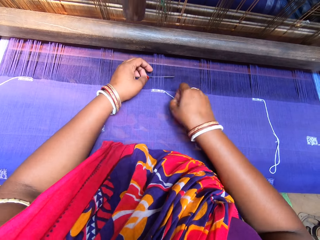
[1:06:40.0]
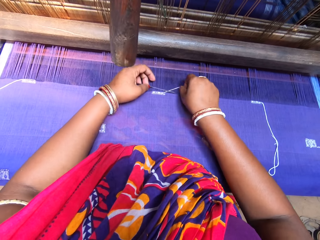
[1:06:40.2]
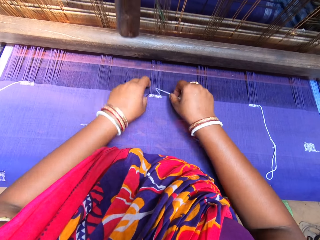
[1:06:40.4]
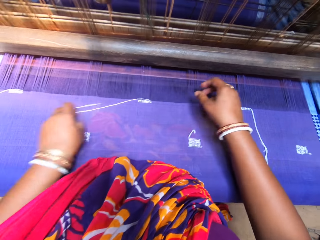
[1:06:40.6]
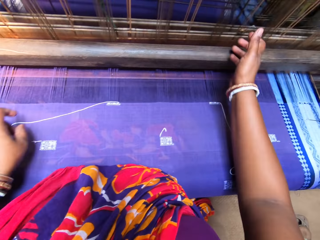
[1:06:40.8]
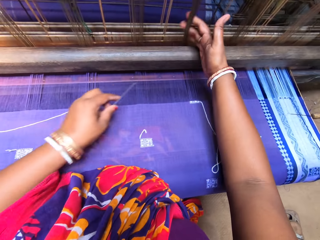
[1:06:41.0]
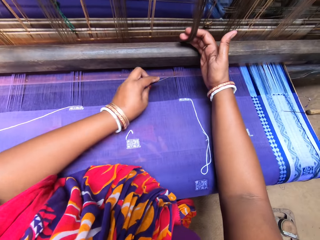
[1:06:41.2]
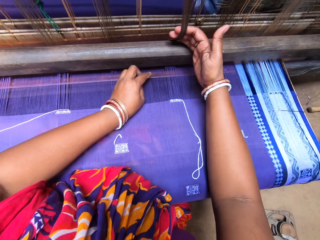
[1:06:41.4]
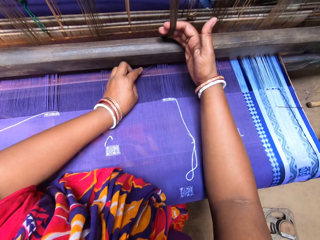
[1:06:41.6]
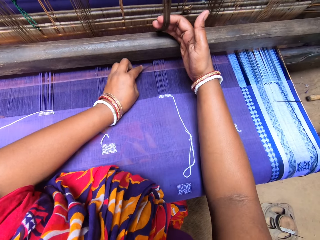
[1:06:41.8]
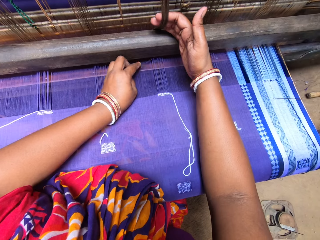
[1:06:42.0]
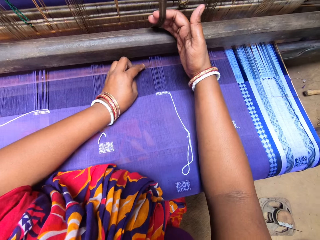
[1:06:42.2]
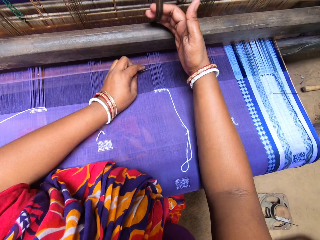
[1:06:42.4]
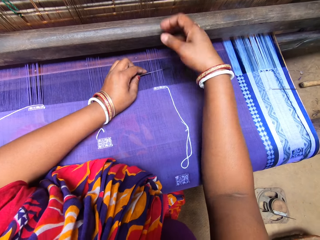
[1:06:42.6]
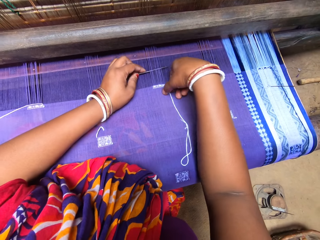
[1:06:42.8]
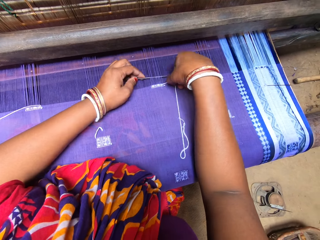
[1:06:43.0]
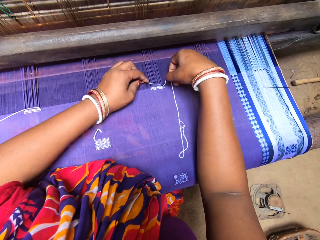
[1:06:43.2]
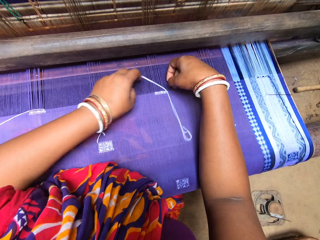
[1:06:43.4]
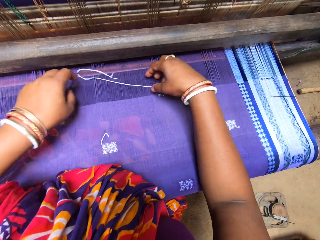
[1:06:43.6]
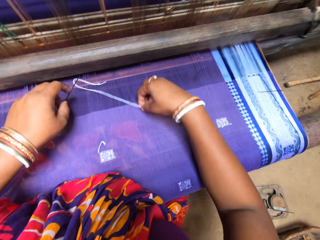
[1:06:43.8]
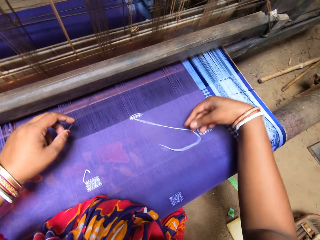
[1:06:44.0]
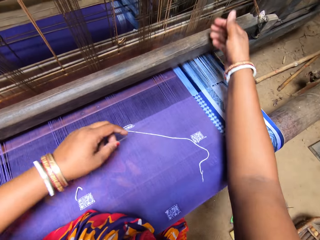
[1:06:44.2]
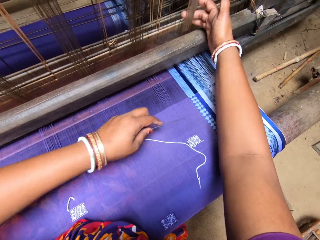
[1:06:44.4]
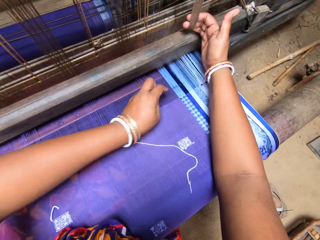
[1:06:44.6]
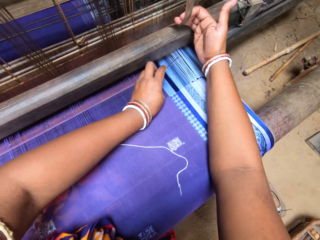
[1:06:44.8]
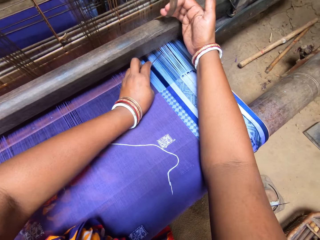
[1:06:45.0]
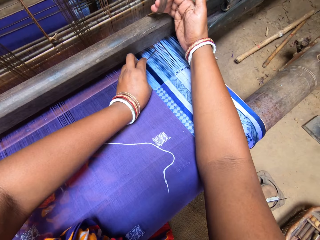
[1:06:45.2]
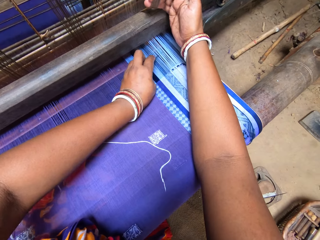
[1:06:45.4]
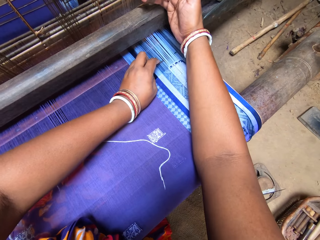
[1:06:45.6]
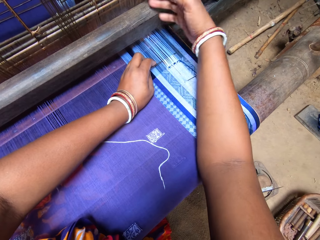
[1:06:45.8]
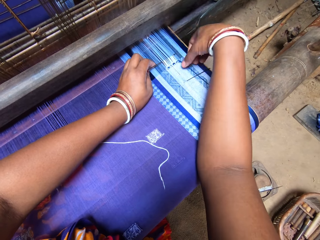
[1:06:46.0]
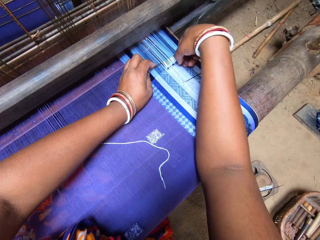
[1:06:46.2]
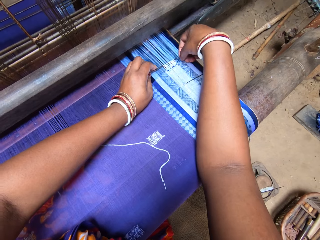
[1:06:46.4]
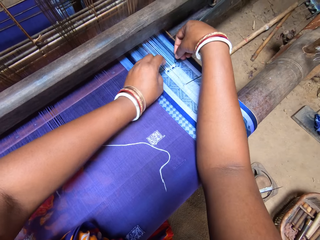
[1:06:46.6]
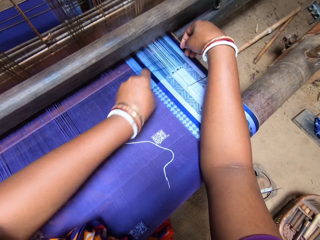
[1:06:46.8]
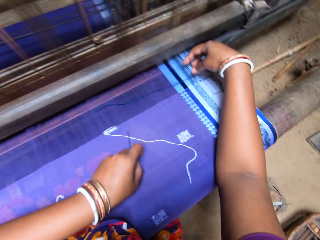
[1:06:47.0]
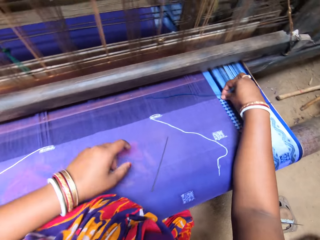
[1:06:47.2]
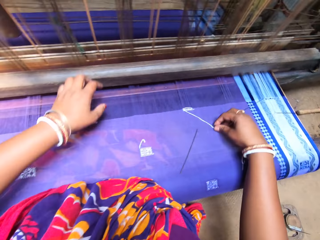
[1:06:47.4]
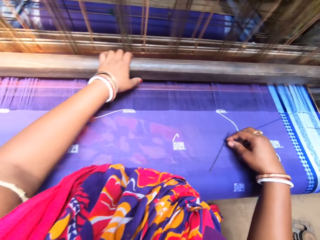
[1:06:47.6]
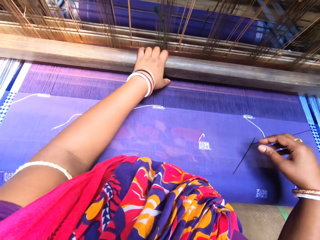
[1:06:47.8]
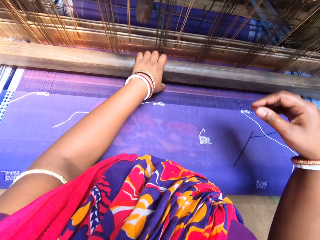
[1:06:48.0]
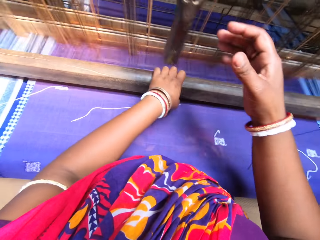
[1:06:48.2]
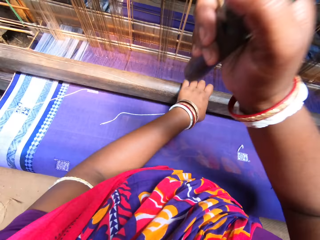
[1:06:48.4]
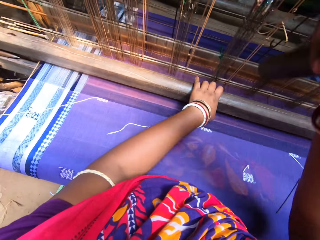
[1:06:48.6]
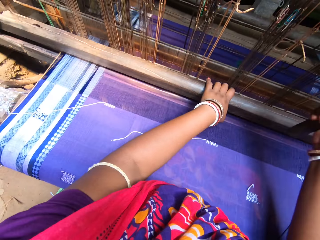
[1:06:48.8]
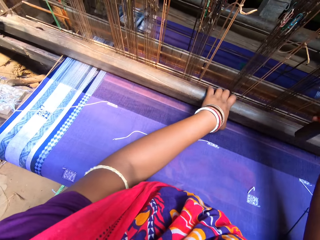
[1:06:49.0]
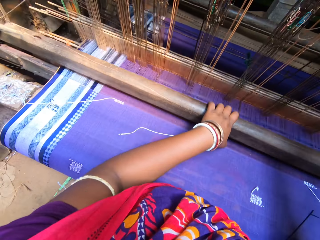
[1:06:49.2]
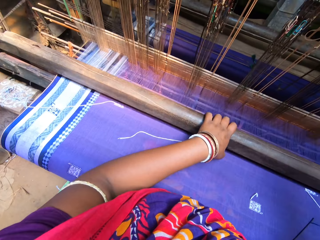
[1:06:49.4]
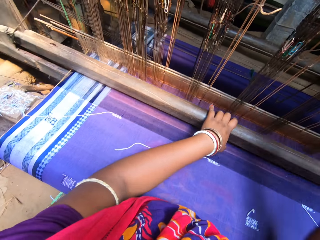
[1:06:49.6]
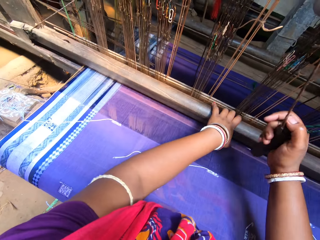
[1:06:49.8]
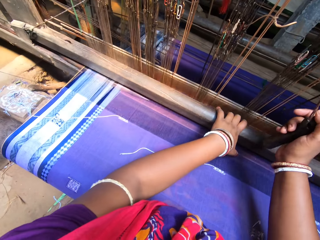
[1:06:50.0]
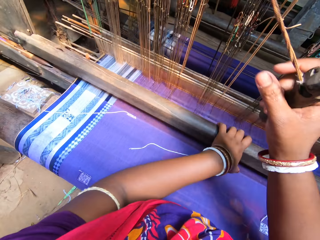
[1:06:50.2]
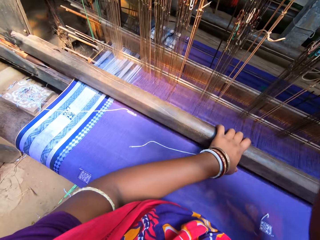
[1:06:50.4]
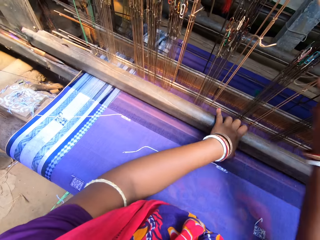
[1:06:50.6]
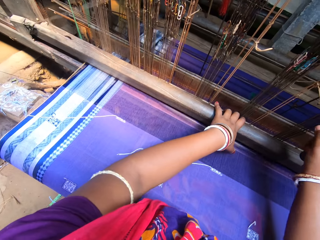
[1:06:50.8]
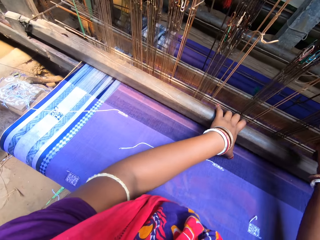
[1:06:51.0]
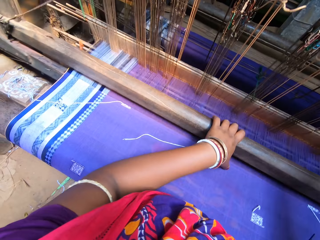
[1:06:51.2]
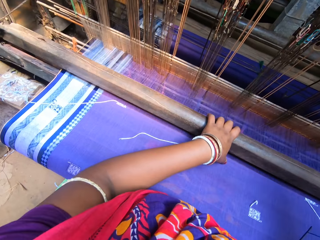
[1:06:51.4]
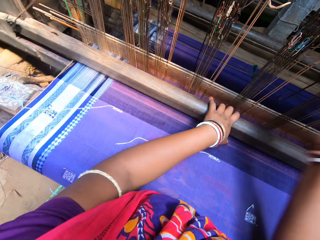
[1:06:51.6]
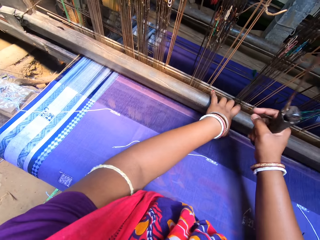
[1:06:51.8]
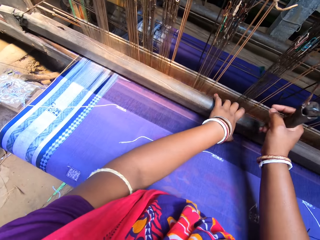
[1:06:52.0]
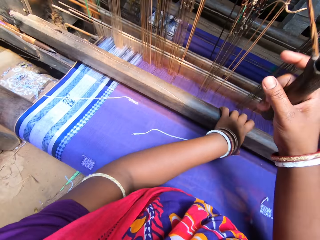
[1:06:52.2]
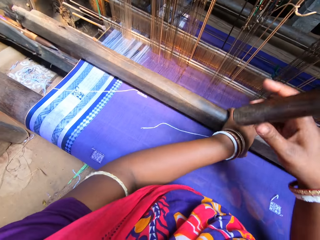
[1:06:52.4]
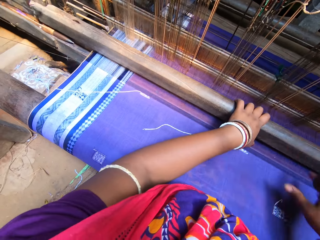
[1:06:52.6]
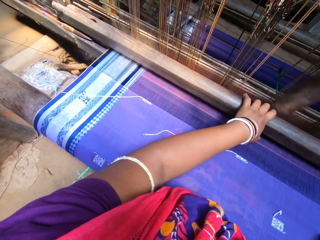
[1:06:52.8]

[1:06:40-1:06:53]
The camera wearer pulls the warp from the handloom machine with her left hand. She weaves on the weft yarn of the fabric with the needle in her left hand. She pulls the warp from the handloom machine with her left hand. She weaves on the weft yarn of the fabric with the handloom shuttle in her left hand. She pulls the warp beam of the handloom with her left hand. She pulls the pulley from the handloom machine with her right hand. She weaves the fabric with both hands on the handloom machine.

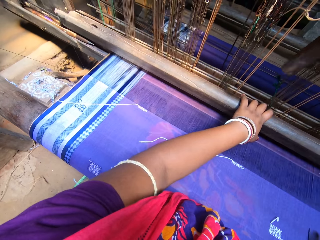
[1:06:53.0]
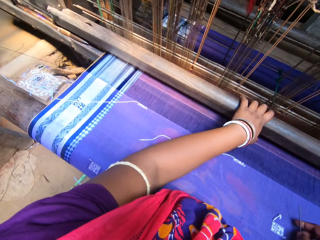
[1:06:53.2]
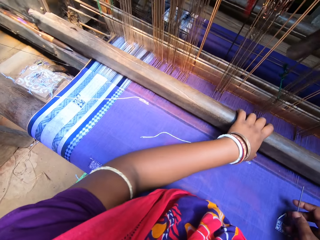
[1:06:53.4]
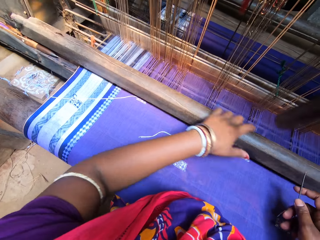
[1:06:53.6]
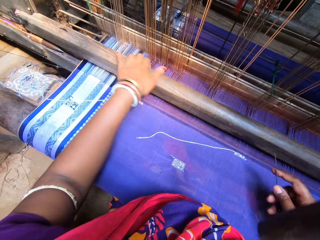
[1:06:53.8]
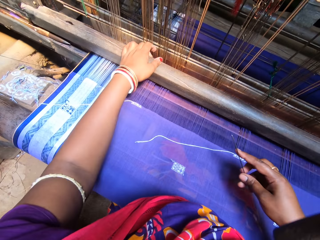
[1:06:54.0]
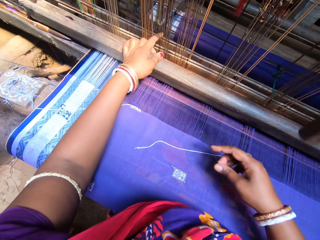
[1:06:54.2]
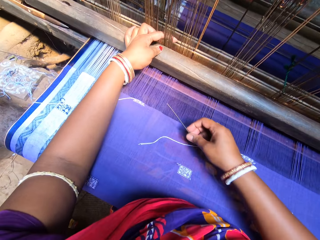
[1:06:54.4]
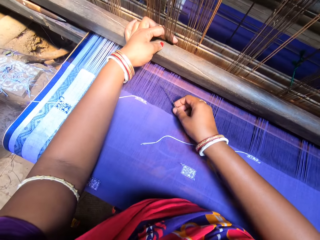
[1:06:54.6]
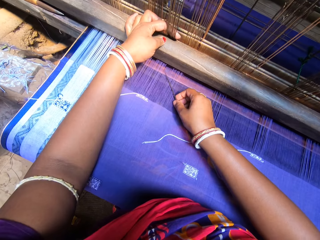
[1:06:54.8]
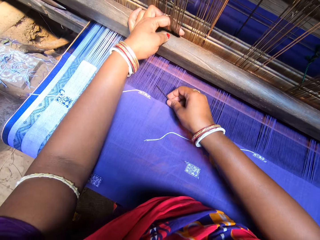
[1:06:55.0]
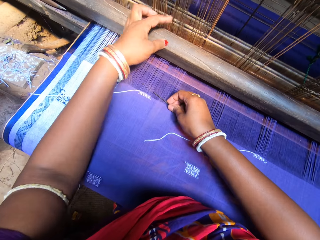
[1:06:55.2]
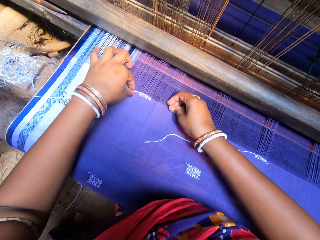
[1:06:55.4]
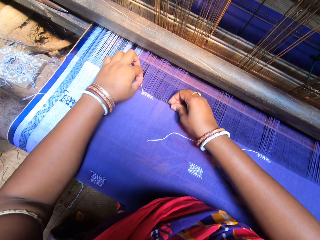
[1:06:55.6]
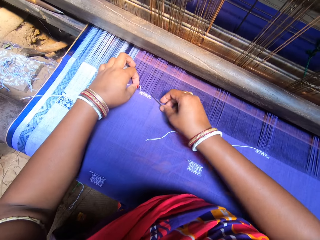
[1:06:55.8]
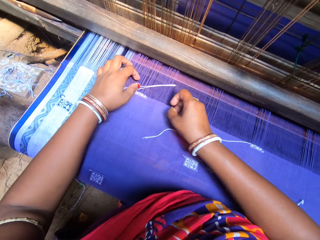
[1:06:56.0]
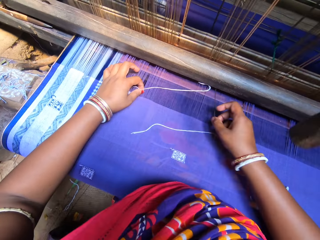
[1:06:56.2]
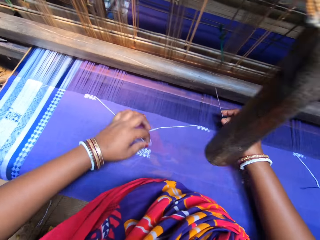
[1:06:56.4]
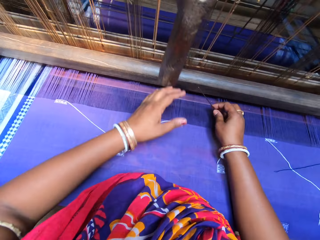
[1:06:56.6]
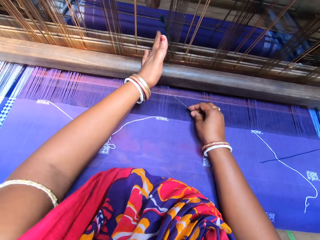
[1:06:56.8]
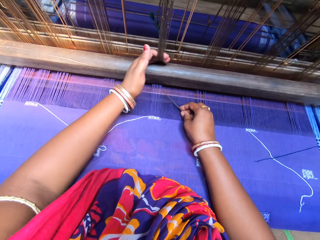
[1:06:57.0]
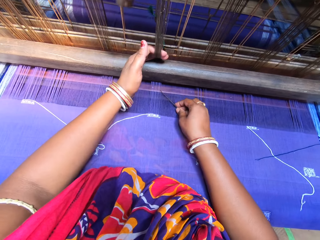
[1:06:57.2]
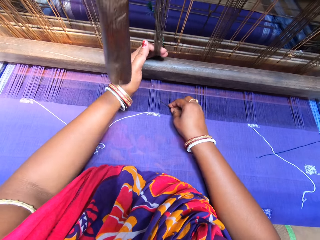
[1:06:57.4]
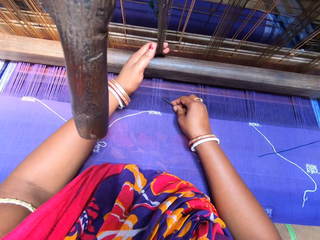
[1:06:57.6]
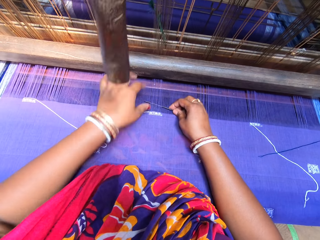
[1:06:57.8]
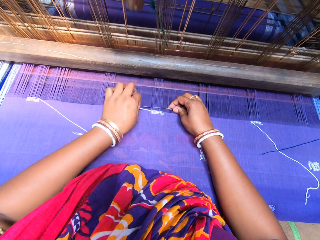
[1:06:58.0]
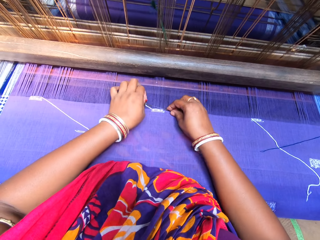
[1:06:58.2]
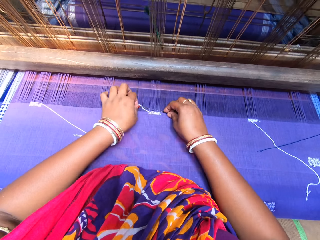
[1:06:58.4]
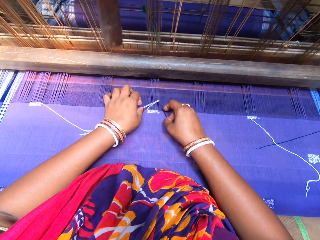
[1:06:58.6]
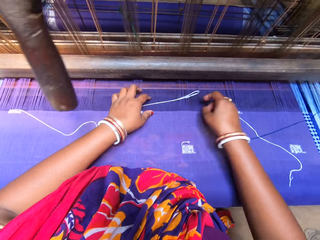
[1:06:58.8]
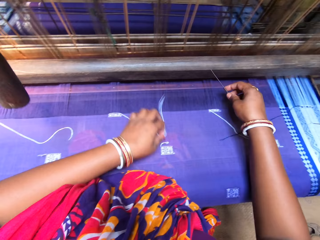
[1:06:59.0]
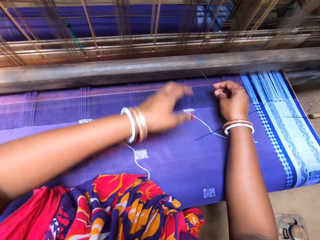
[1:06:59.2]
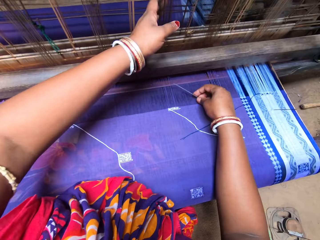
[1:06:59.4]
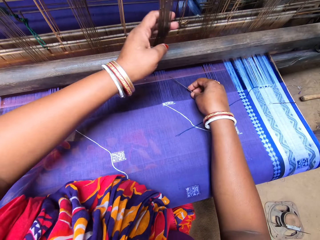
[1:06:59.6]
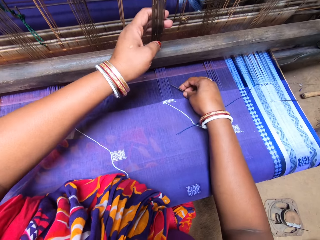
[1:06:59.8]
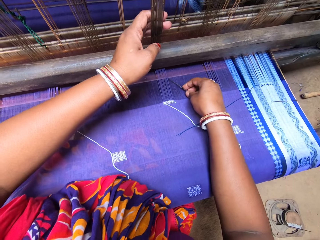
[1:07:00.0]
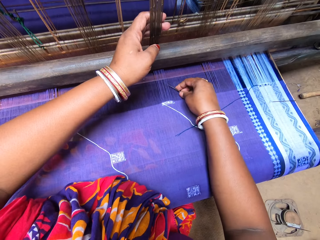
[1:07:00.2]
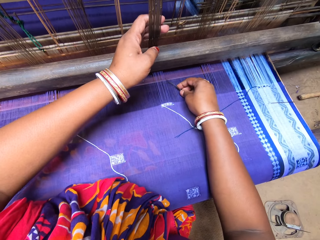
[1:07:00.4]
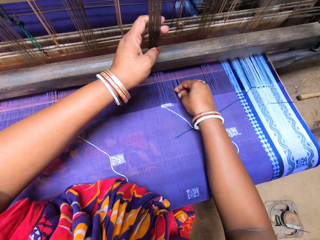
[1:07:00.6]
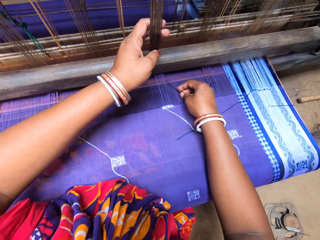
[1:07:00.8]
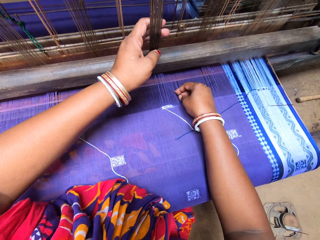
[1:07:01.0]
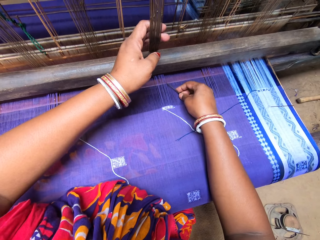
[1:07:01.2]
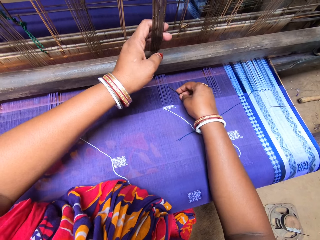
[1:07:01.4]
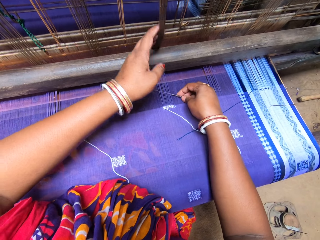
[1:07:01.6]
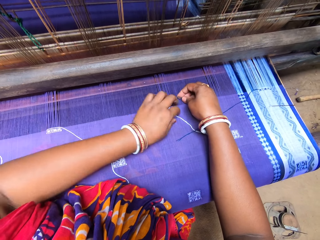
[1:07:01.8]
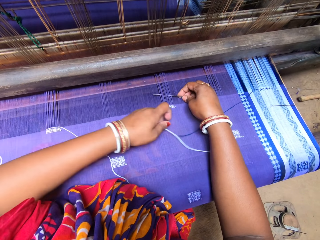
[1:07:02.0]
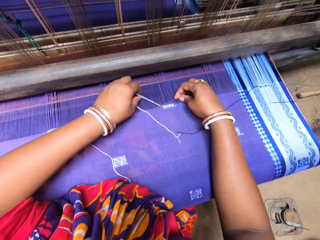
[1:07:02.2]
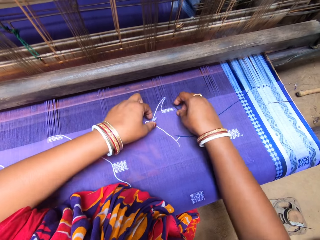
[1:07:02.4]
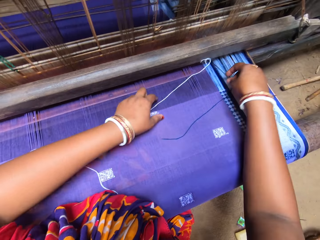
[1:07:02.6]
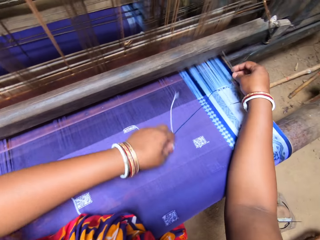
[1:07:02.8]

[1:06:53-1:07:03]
The camera wearer pulls the warp from the handloom machine with her left hand. She weaves on the weft yarn of the fabric with the needle in her right hand. She pulls the warp from the handloom machine with her left hand. She weaves on the weft yarn of the fabric with the needle in her right hand. She pulls the warp from the handloom machine with her left hand. She weaves on the weft yarn of the fabric with the needle in her right hand.
